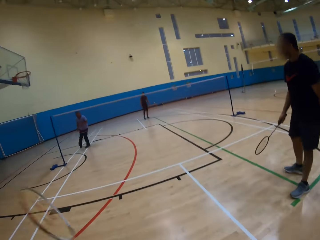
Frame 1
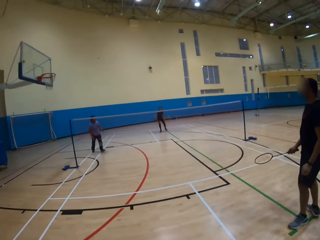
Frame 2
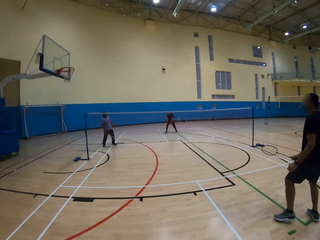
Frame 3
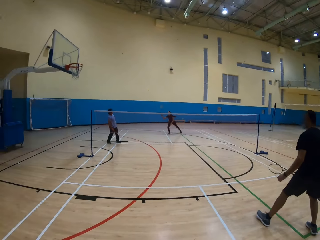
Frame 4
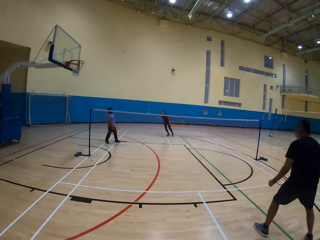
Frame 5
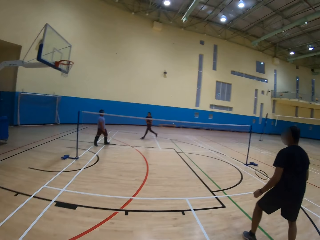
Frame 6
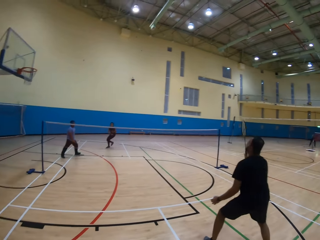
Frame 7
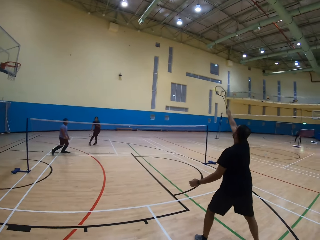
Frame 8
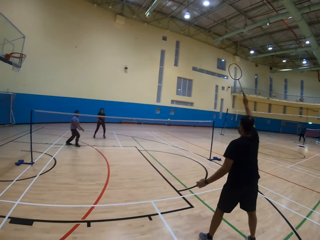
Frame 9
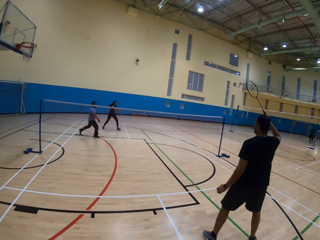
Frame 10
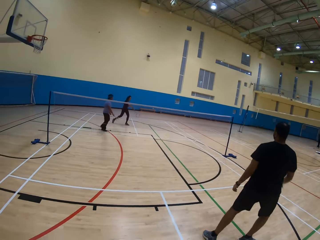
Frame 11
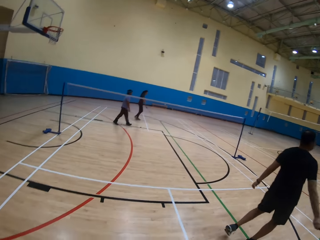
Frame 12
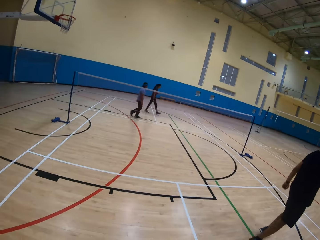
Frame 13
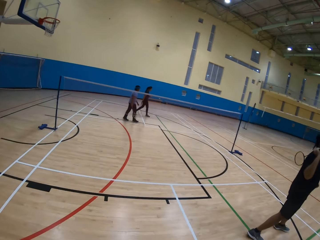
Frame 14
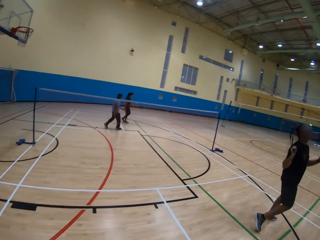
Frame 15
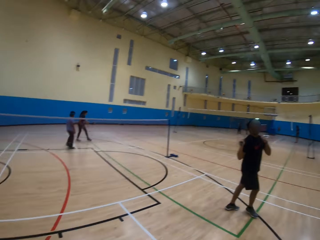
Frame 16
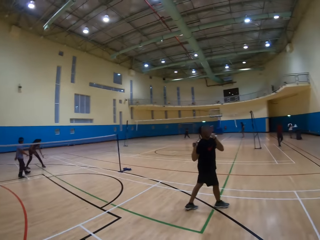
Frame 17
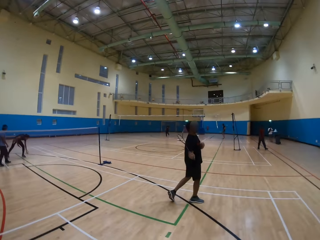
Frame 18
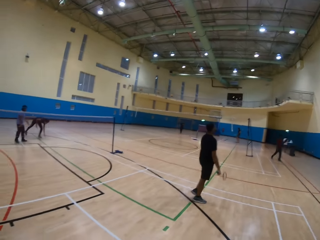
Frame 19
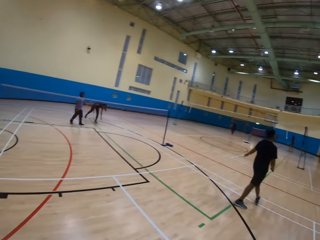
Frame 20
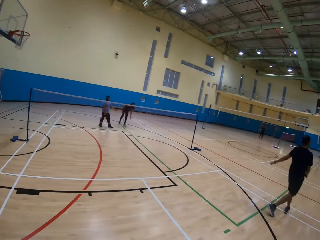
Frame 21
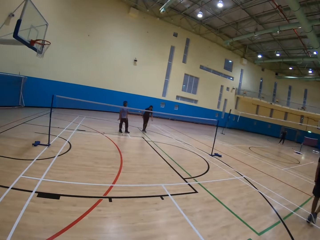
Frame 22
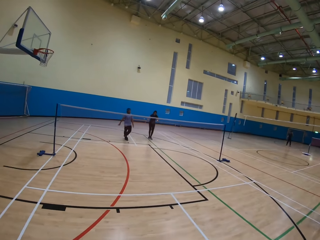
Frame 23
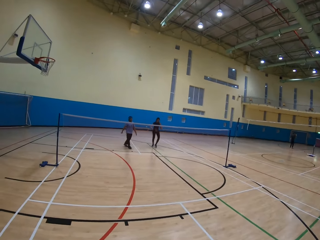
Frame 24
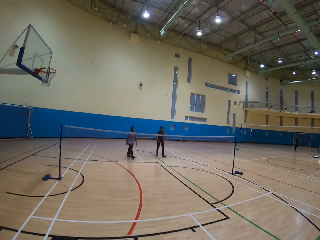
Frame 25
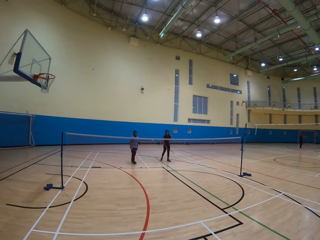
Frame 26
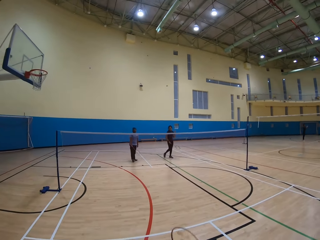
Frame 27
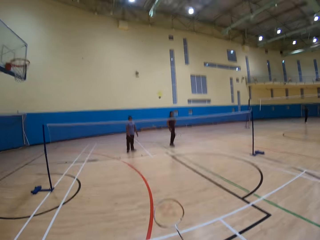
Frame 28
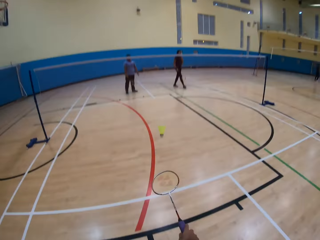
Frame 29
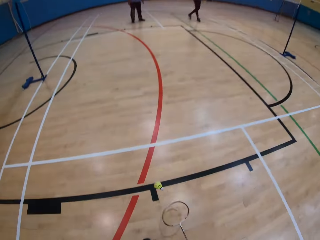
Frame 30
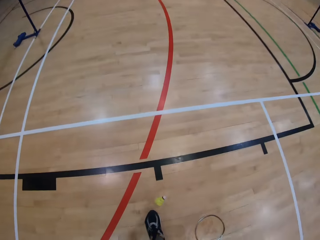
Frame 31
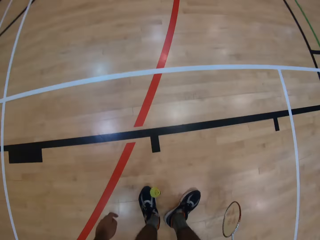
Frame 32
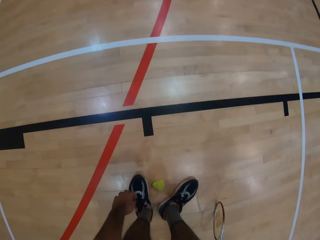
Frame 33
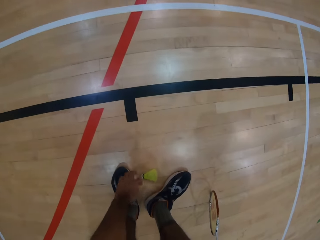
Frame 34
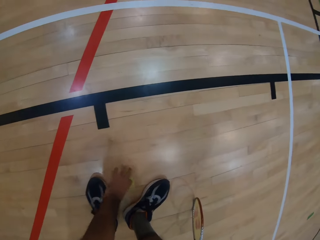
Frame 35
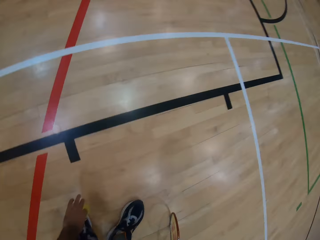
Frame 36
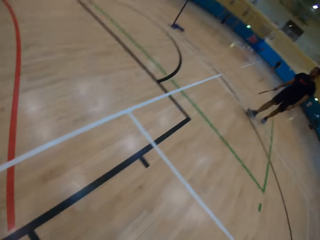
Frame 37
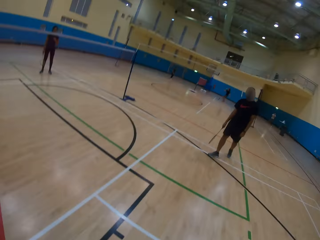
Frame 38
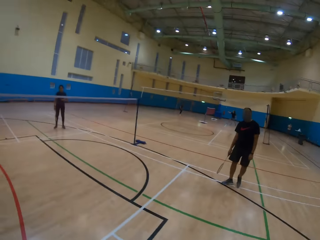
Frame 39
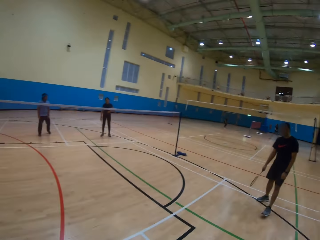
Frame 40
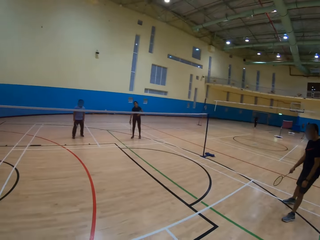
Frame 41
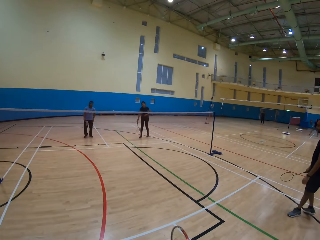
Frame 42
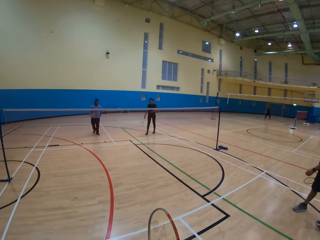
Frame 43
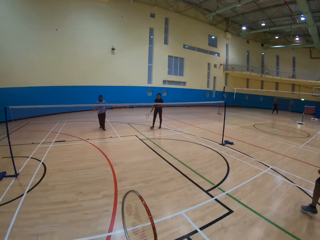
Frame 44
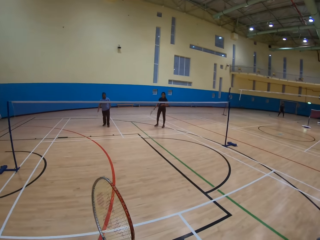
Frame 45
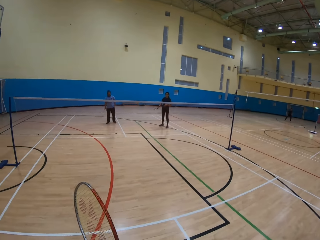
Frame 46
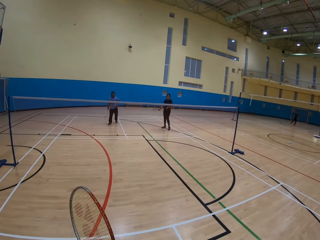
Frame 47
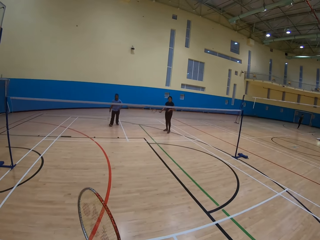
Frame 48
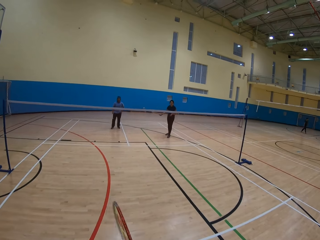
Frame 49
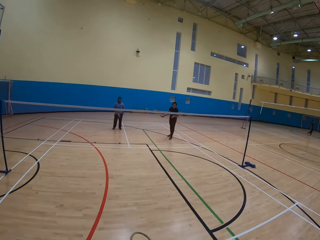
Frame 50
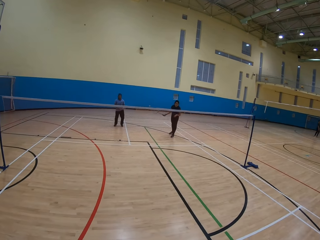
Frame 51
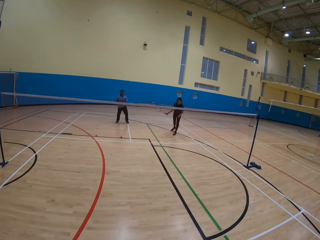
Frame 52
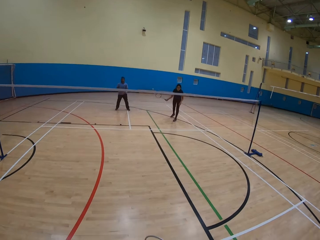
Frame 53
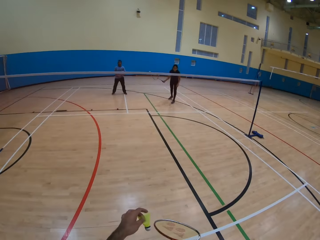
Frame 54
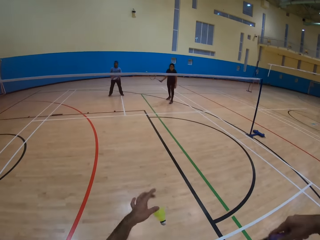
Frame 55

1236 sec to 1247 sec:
A man plays badminton game. The camera wearer hits the shuttlecock. A woman plays badminton game and hits the shuttlecock. The man plays badminton game and hits the shuttlecock. Another man walks around. The first man walks around. The camera wearer looks around and picks up the shuttlecock on the ground. The other man moves a bit.

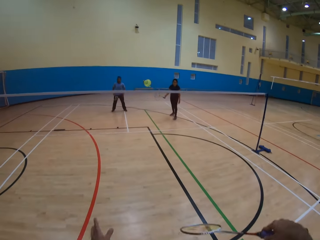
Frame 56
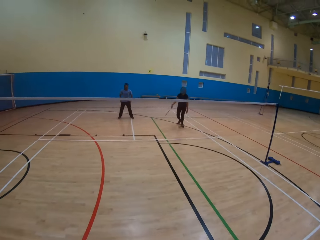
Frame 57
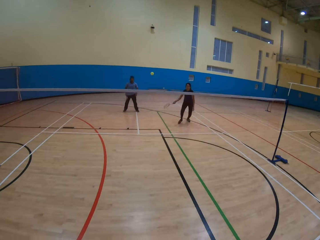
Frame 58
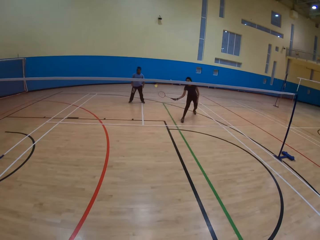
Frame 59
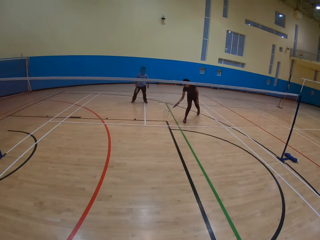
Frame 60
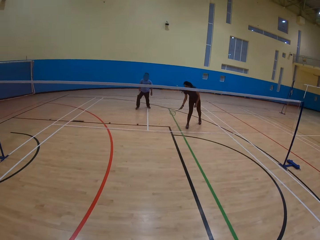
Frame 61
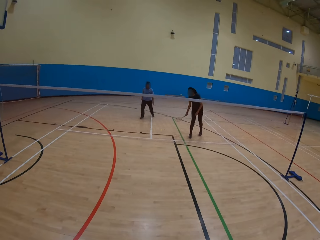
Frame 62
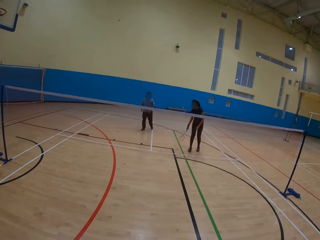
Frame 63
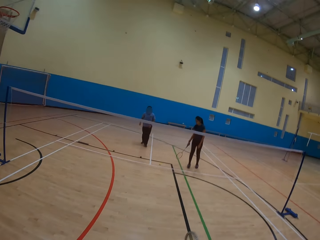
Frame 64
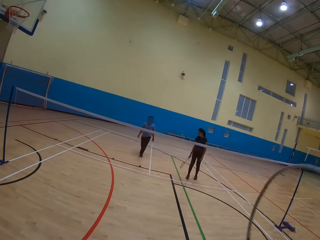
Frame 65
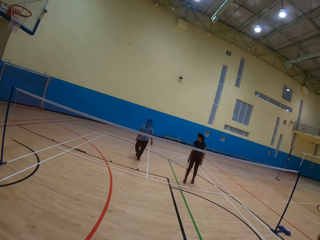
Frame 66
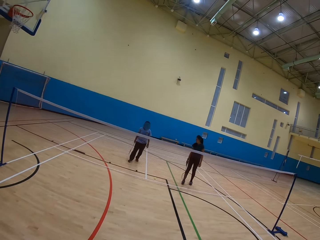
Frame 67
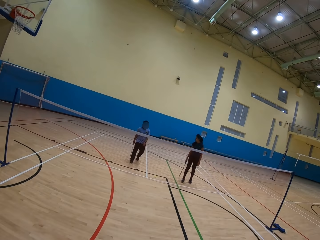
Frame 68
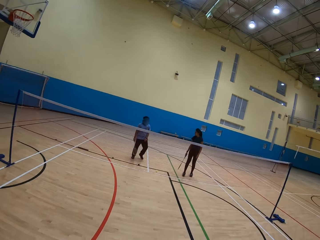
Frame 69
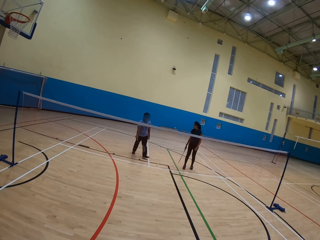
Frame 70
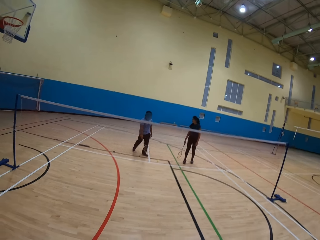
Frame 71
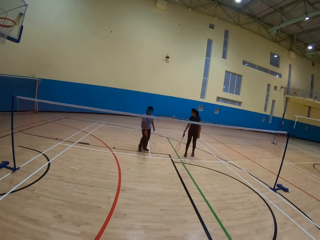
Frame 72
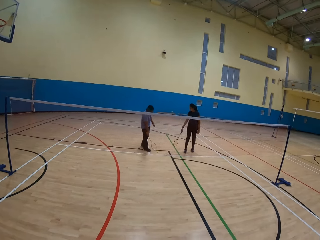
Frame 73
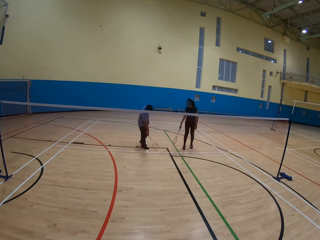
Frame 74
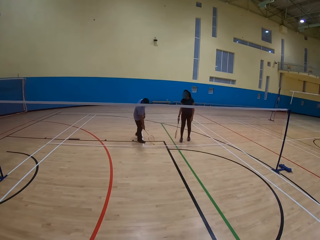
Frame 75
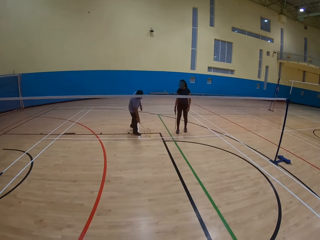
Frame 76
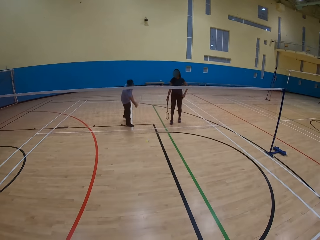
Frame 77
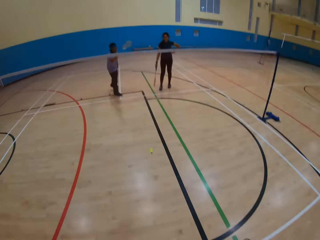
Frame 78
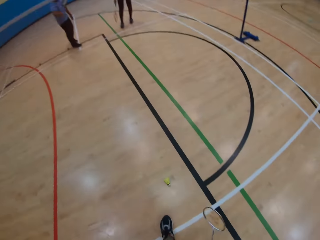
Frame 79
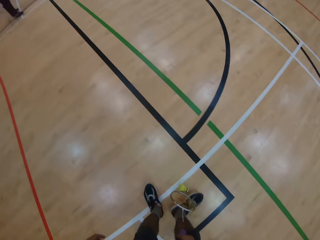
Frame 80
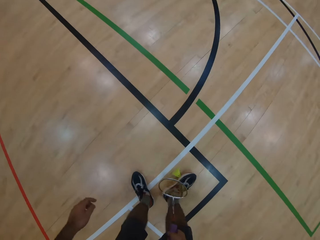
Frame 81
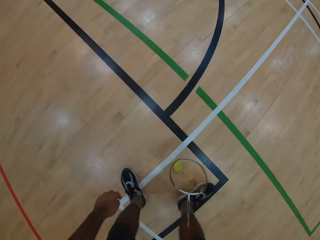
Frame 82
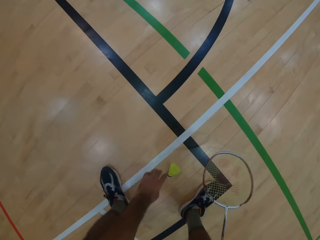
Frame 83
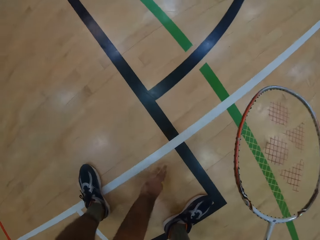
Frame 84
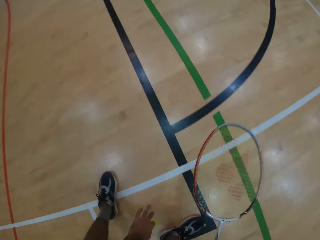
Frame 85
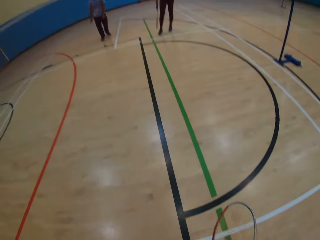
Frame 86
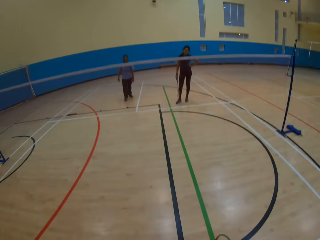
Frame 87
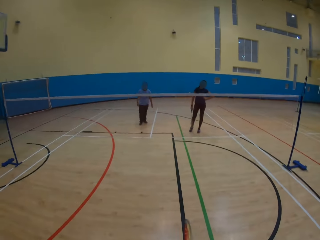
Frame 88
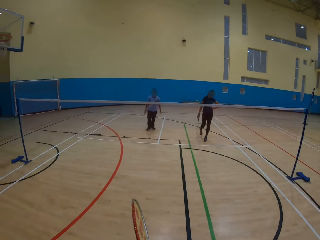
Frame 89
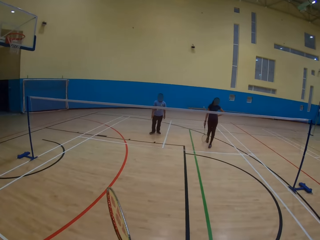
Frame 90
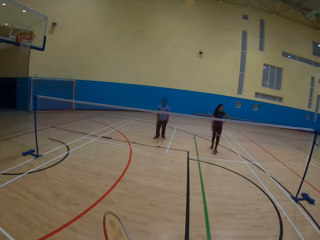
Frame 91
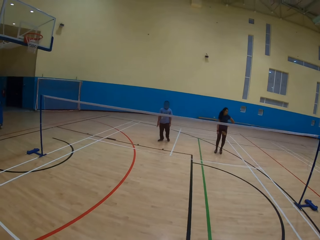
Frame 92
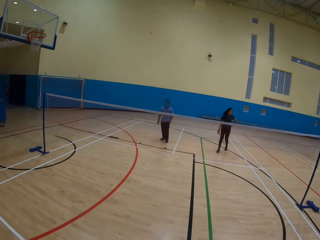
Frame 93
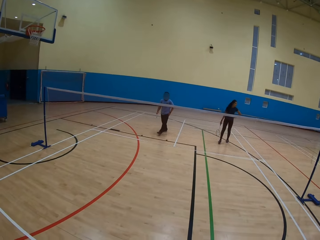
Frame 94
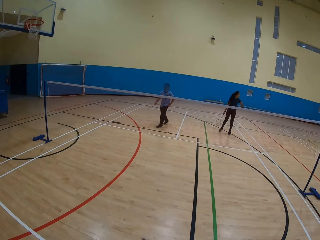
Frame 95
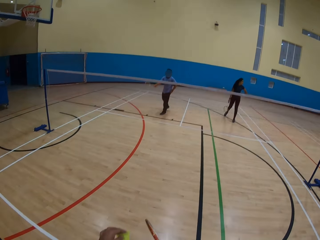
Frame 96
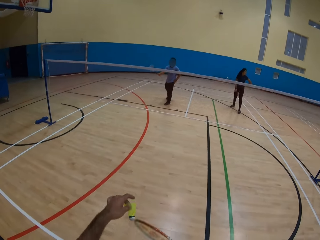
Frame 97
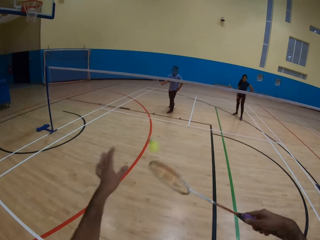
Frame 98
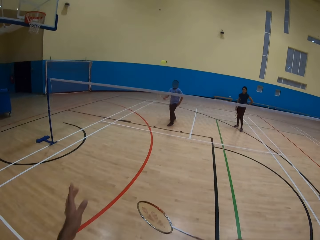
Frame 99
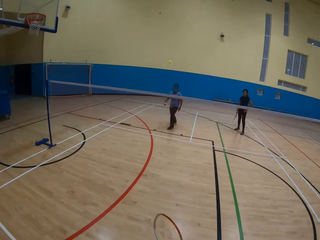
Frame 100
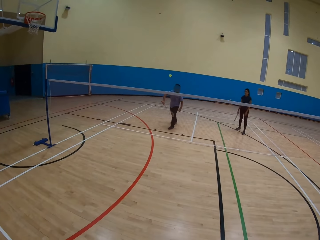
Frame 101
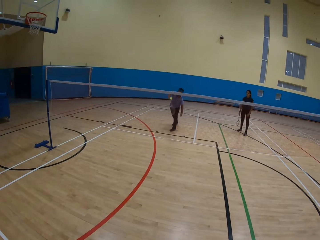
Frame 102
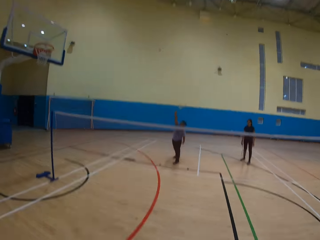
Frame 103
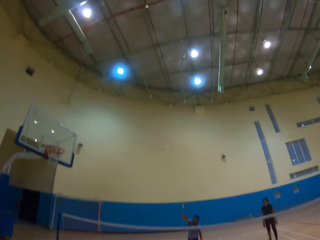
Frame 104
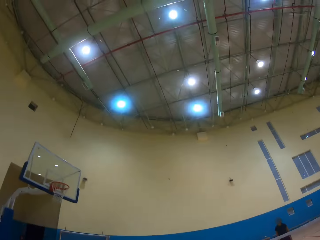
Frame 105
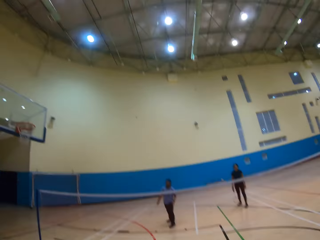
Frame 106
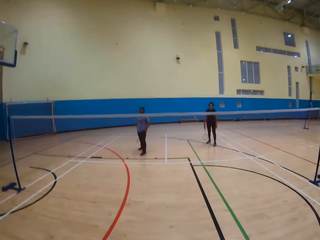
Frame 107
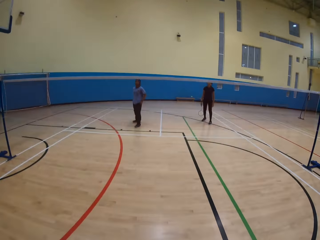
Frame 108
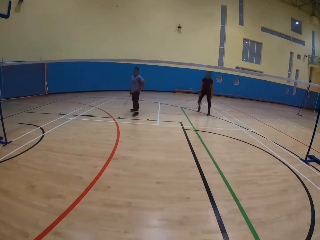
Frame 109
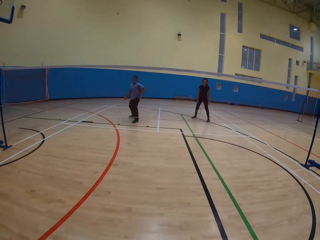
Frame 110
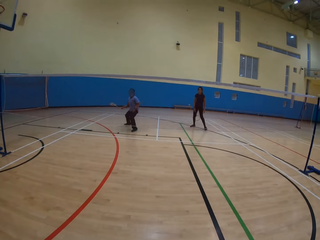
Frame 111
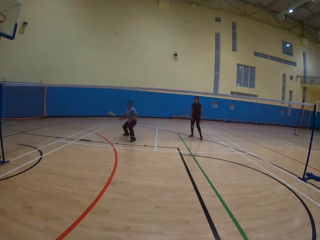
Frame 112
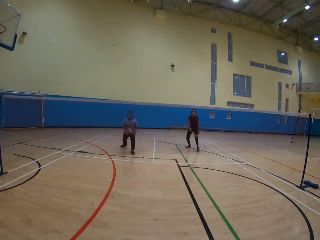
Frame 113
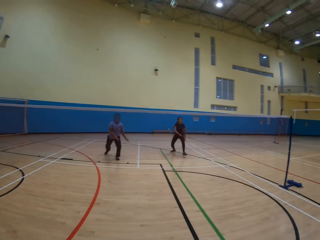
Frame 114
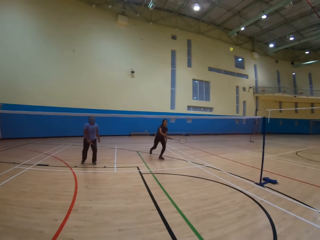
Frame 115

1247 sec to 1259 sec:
The camera wearer hits the shuttlecock and plays badminton game. A woman plays badminton game. A man moves ahead. The man hits the shuttlecock on the ground and moves the shuttlecock with a racket. The camera wearer looks around, picks up the shuttlecock on the ground, and looks around. The man moves ahead. The camera wearer hits the shuttlecock and plays badminton game. The man plays badminton game. The camera wearer looks around.
